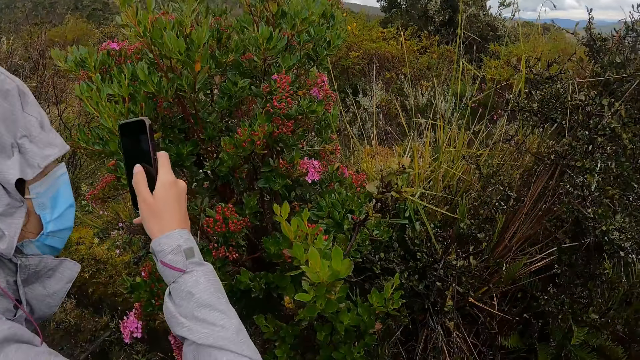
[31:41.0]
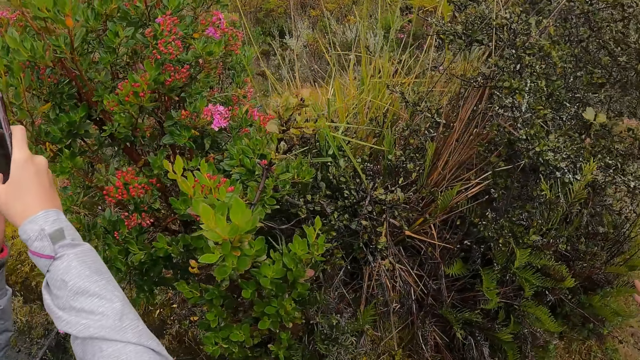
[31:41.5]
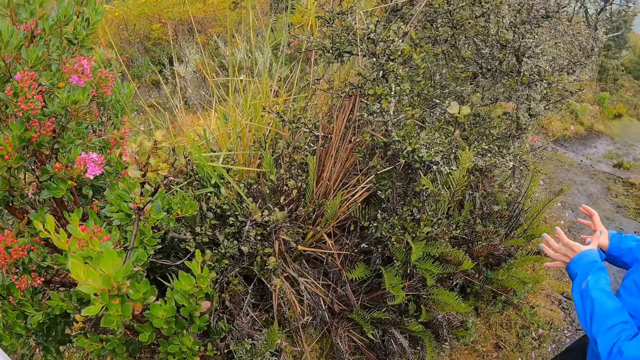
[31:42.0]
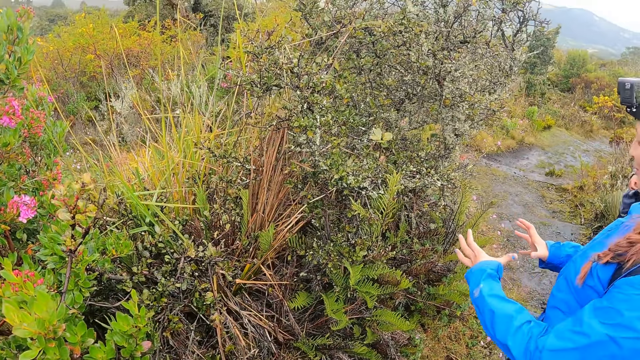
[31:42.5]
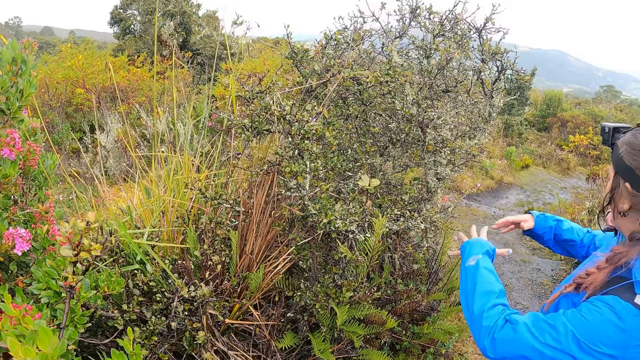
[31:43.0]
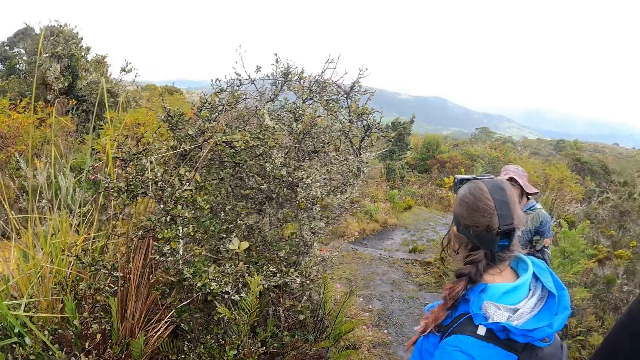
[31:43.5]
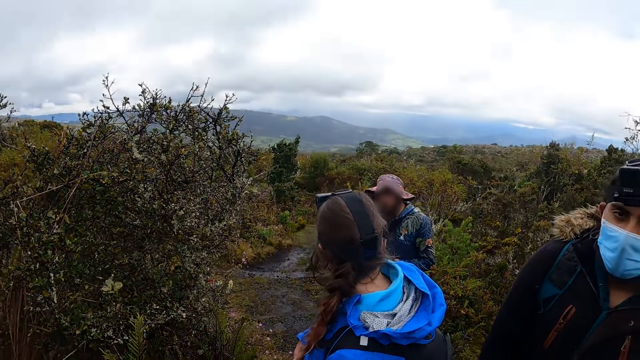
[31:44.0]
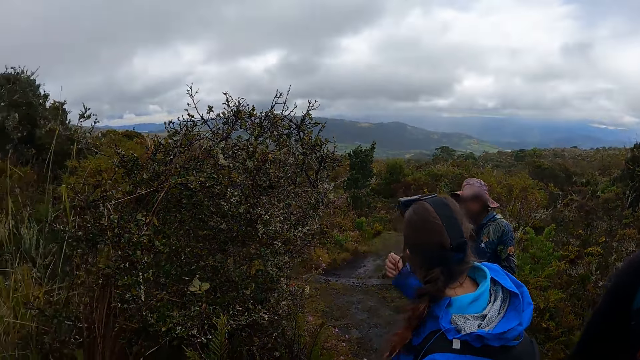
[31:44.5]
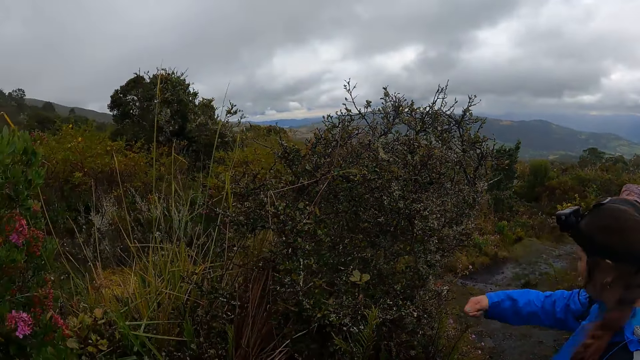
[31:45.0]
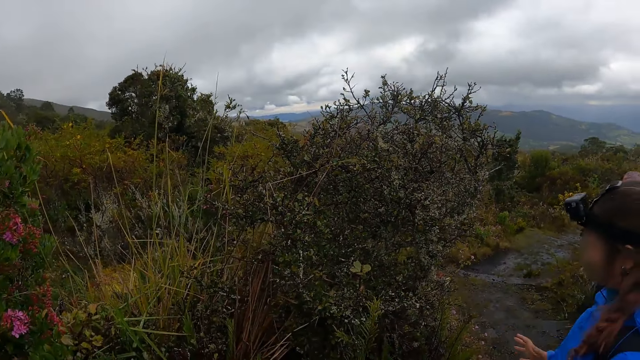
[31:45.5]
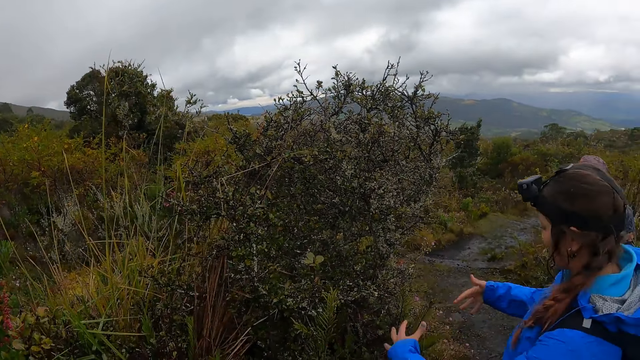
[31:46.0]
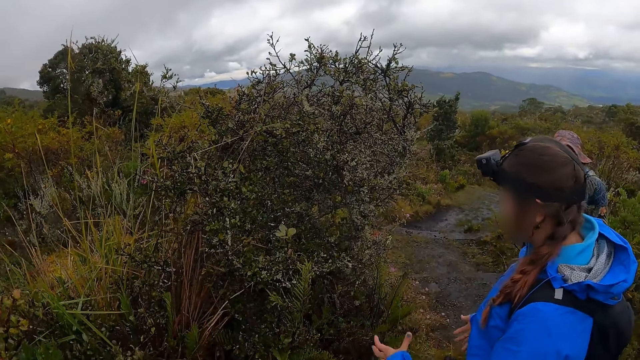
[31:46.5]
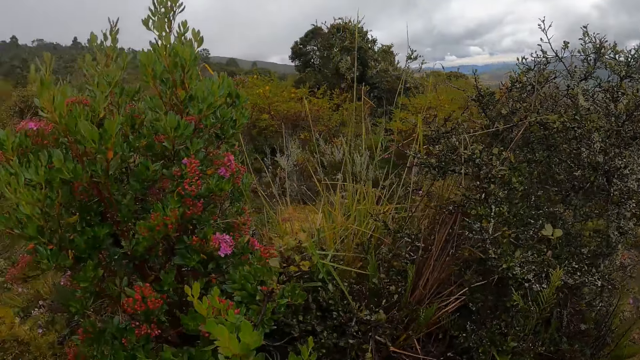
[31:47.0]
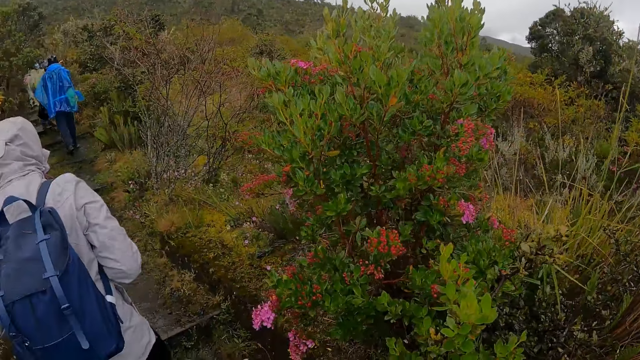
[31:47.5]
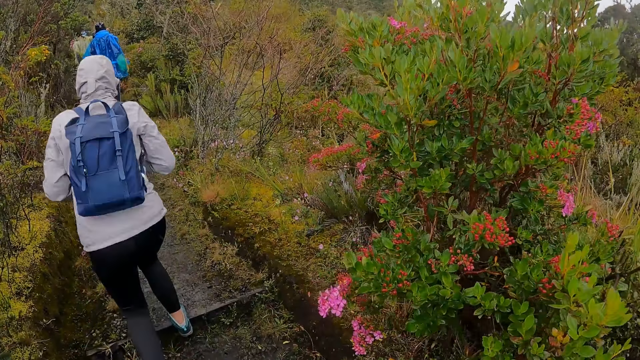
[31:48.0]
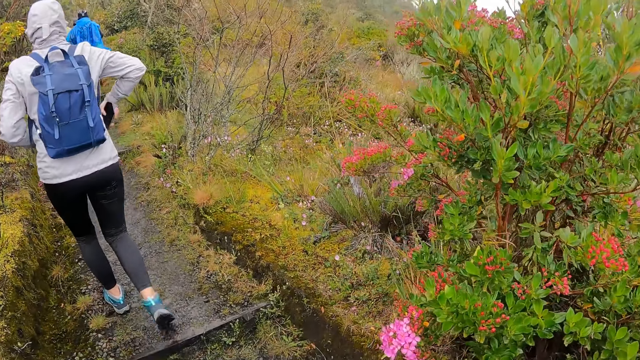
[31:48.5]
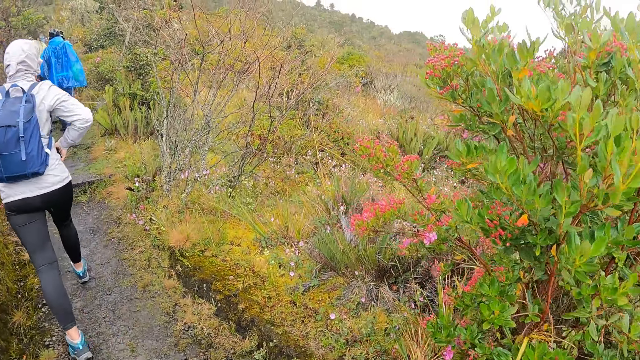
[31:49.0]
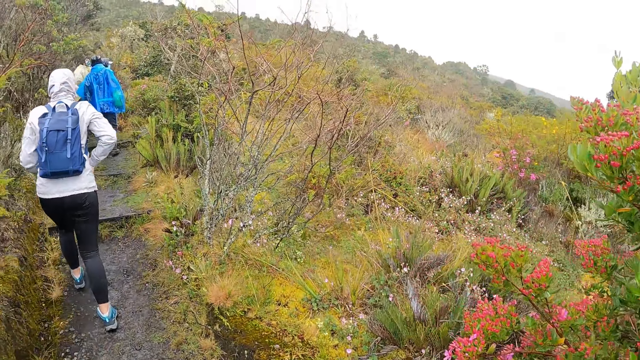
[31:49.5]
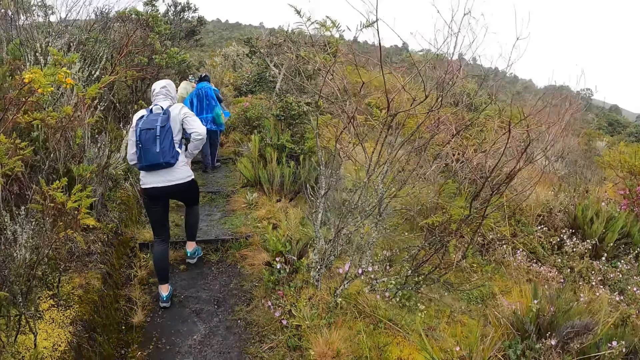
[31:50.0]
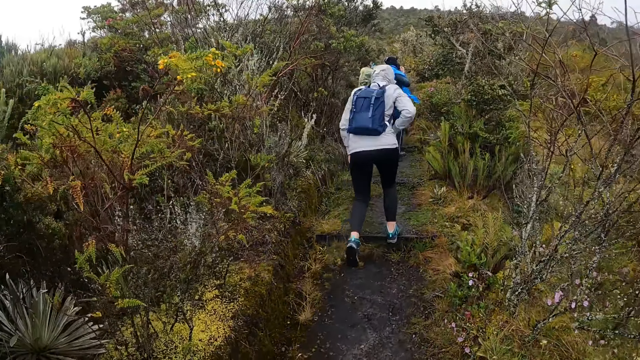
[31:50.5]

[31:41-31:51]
The woman converses with the man. A person gestures. The camera wearer climbs up a hill with a group of people. Another woman inserts the phone in her right hand into her pocket.

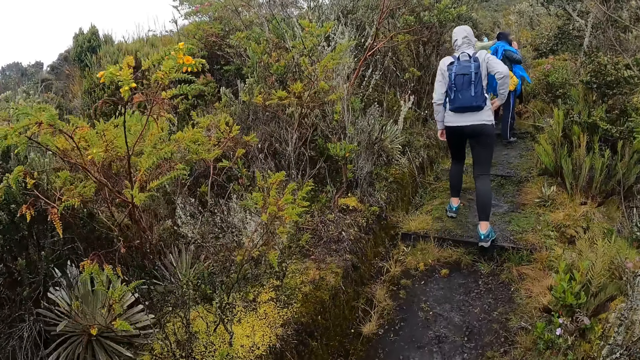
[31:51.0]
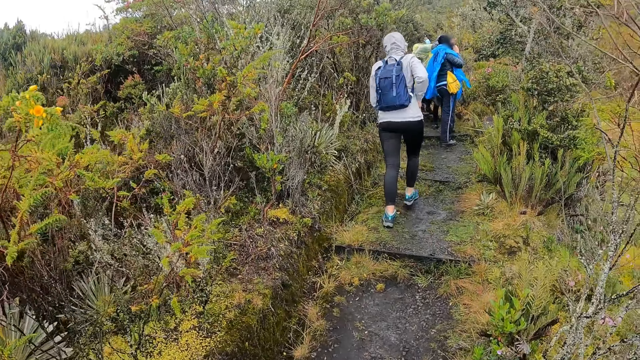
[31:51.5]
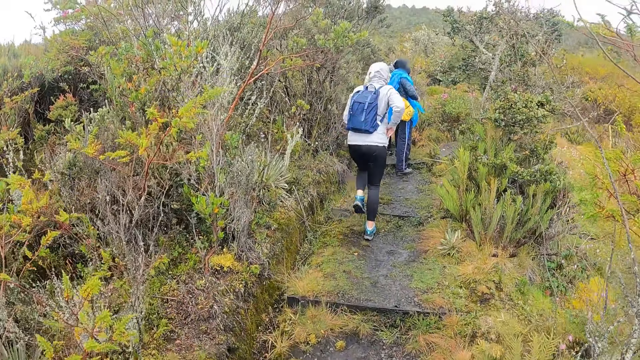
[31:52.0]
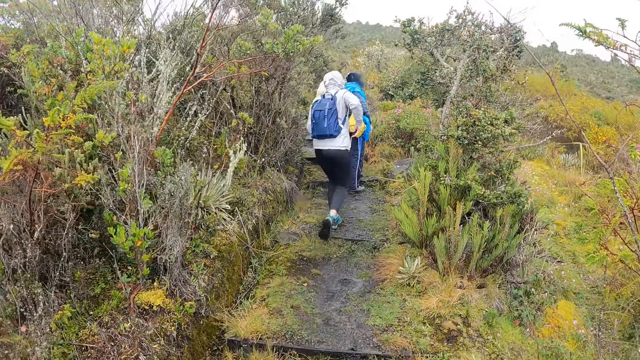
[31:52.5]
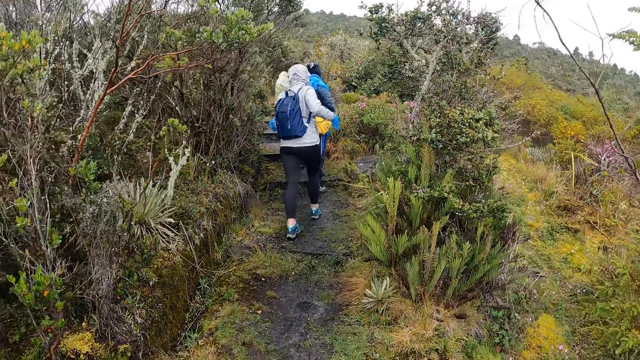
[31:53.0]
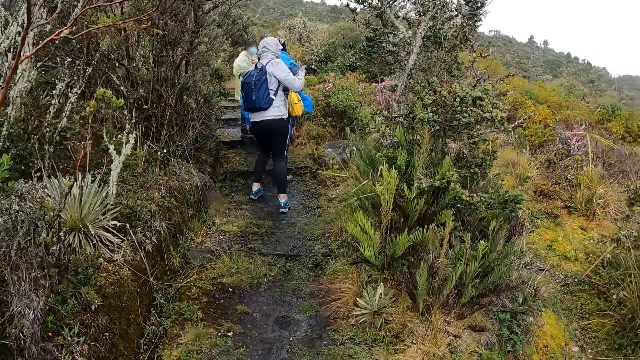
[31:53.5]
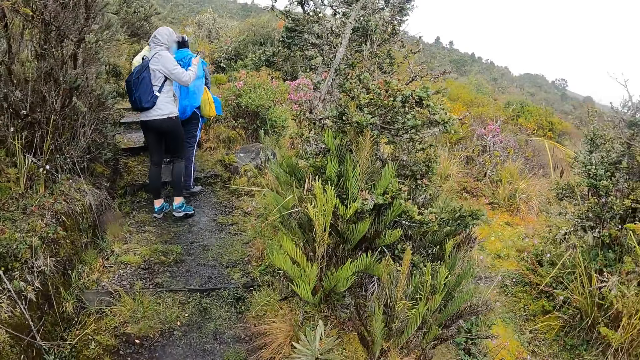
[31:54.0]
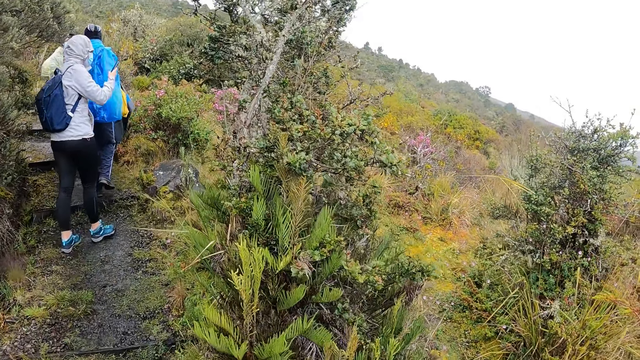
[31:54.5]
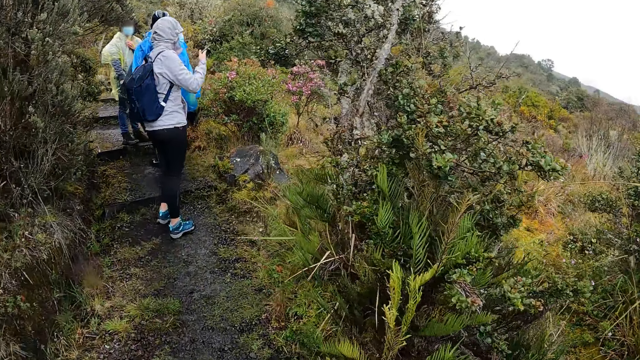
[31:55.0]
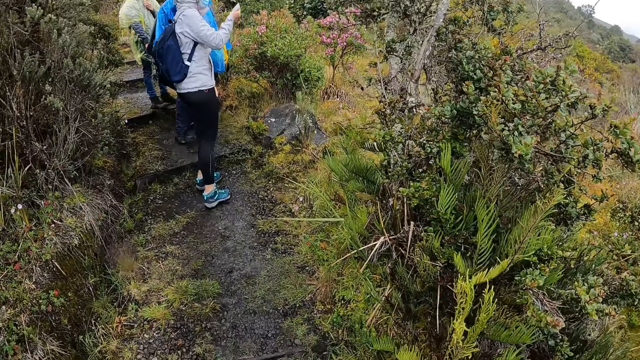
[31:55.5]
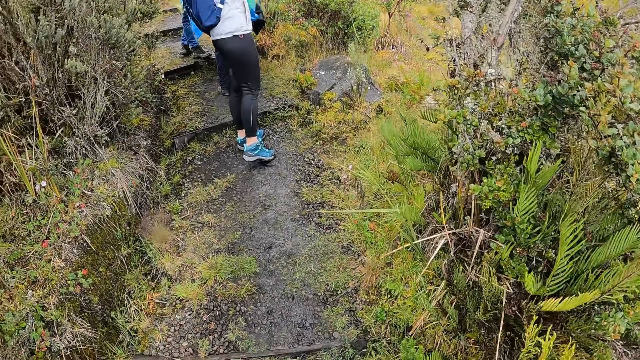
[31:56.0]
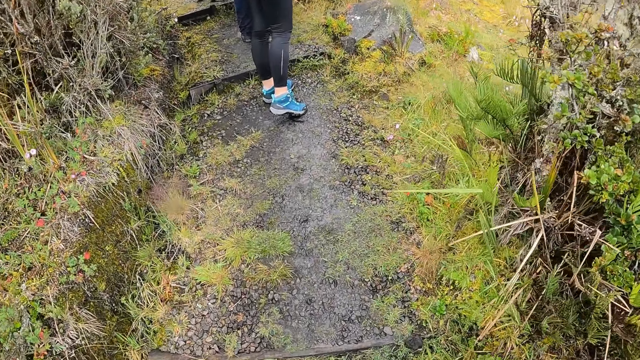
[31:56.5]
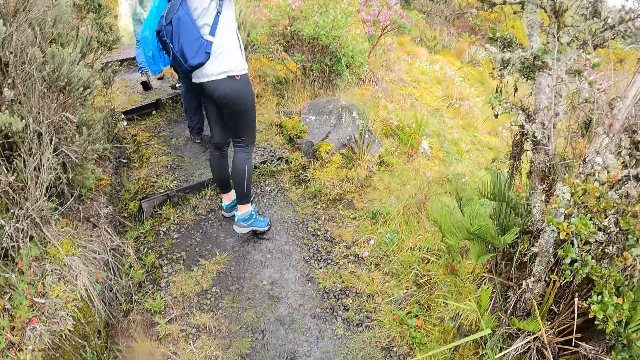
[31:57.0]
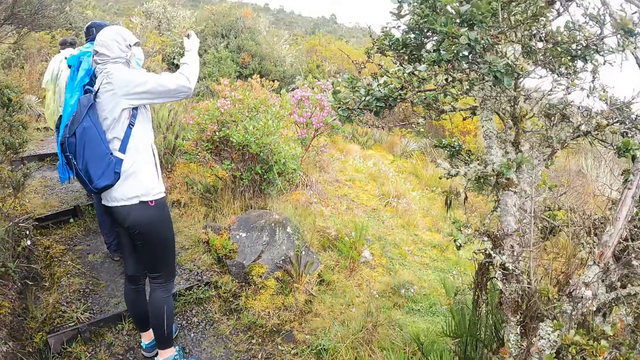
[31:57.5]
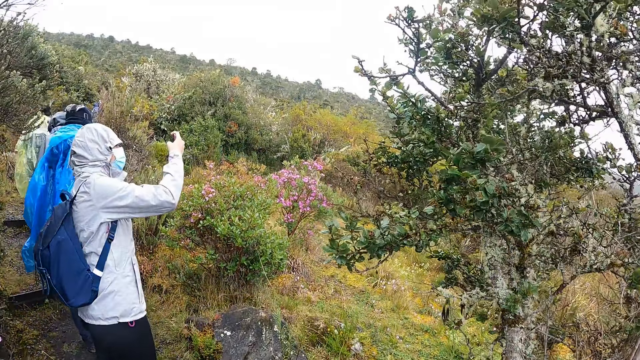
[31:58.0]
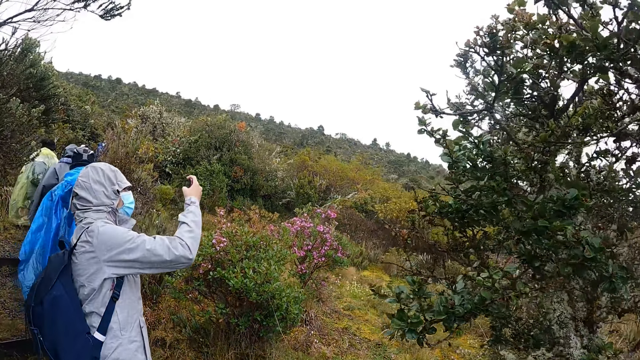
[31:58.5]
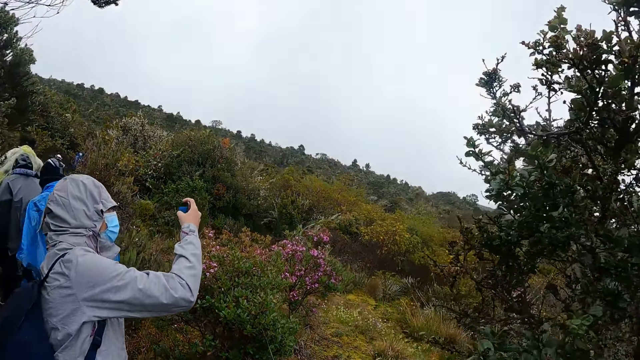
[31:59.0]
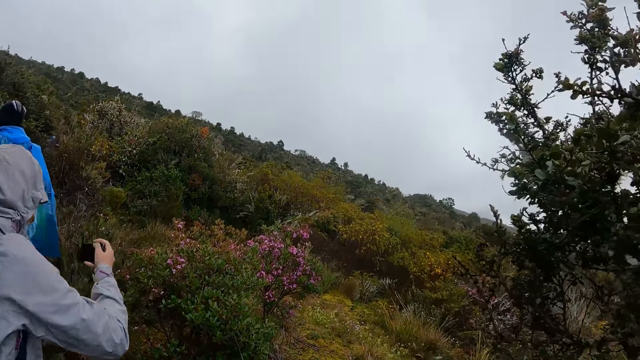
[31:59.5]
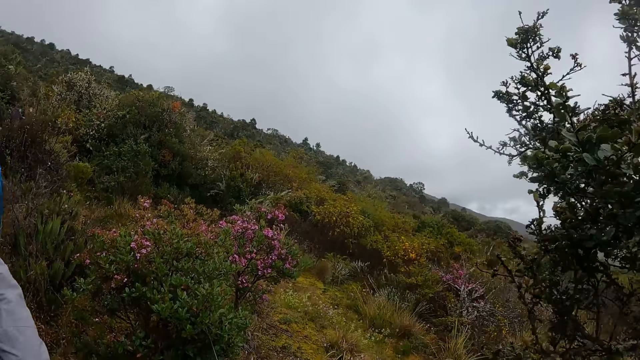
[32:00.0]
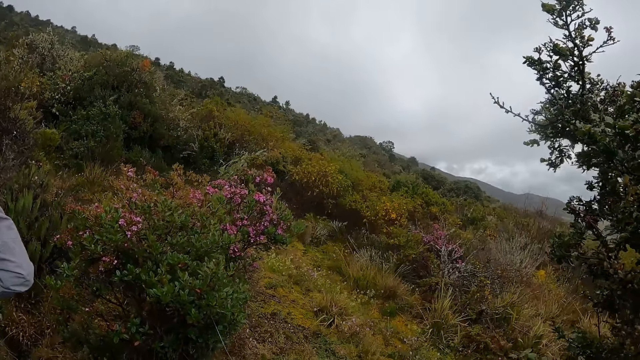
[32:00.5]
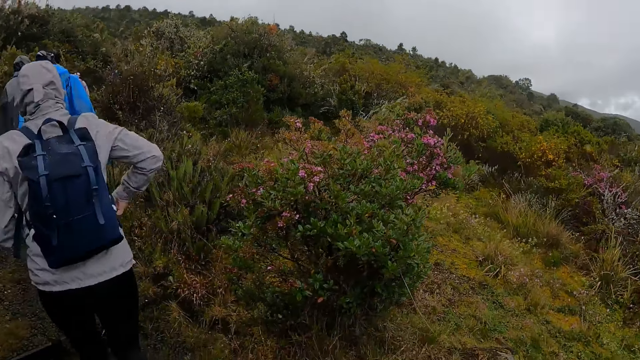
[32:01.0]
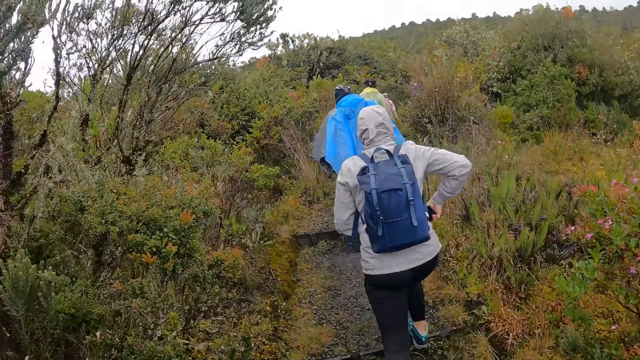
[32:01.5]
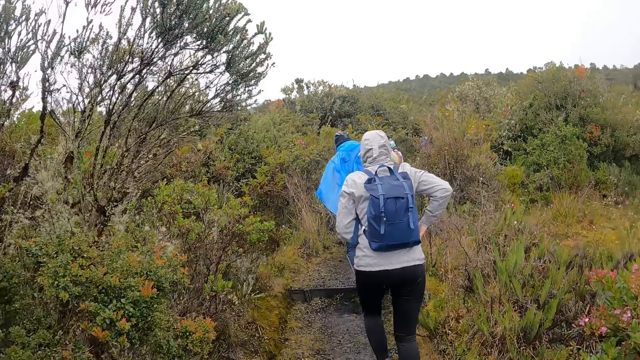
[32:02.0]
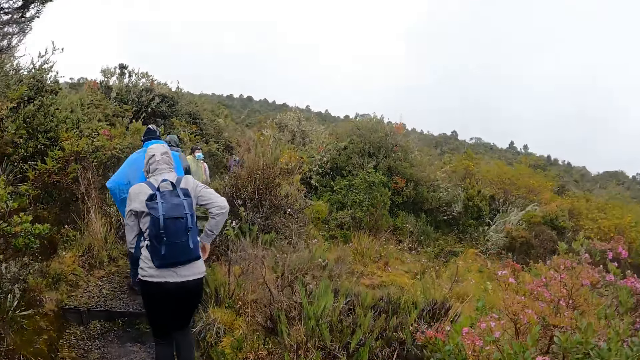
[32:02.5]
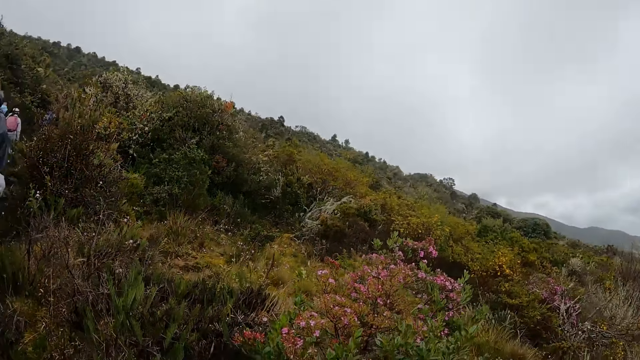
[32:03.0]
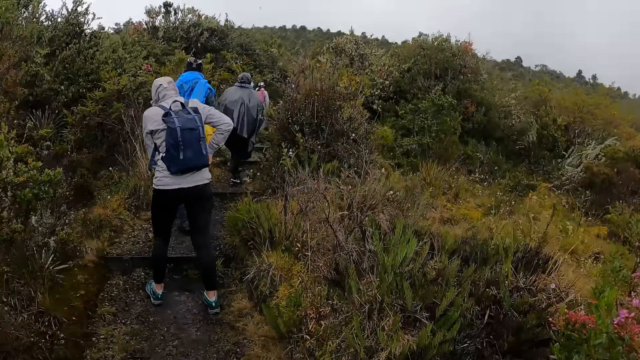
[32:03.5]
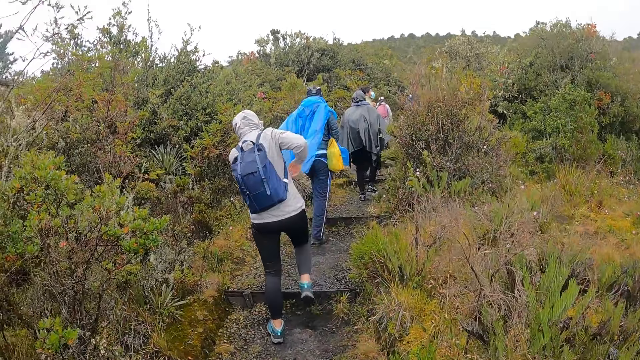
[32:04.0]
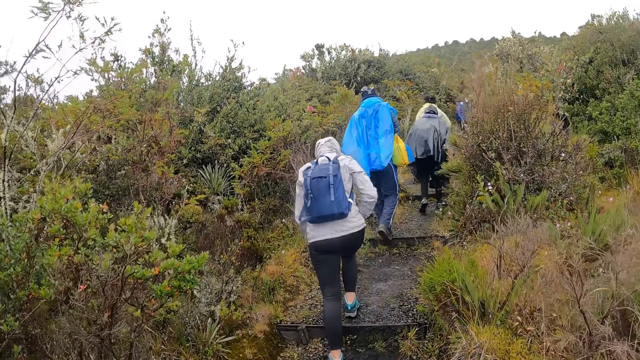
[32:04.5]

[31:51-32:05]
A person looks around. A woman takes out the phone in her jacket with her right hand. The woman takes pictures with the phone in her right hand. Another person holds a phone. A third person hikes on the mountain. The second person takes a photo. The woman inserts the phone in her right hand into her pocket. The camera wearer takes a hike with the second person, the first person and another person.
